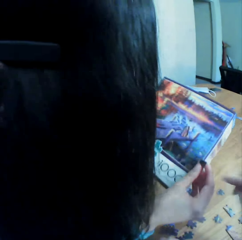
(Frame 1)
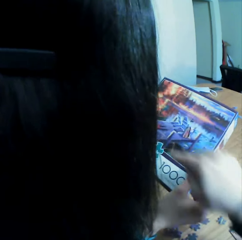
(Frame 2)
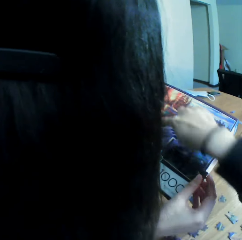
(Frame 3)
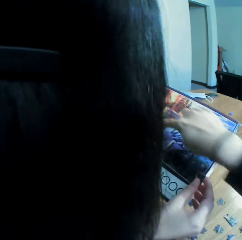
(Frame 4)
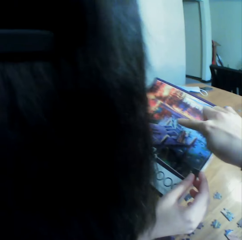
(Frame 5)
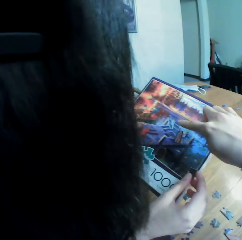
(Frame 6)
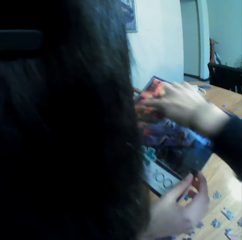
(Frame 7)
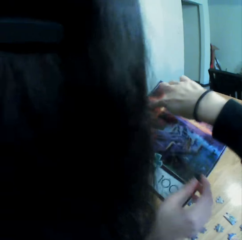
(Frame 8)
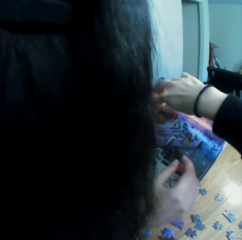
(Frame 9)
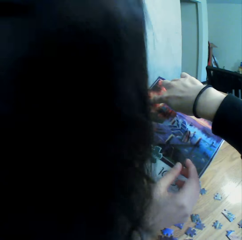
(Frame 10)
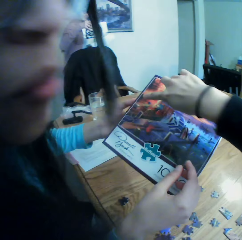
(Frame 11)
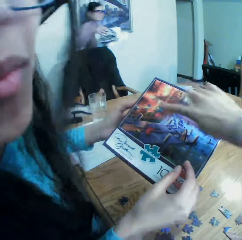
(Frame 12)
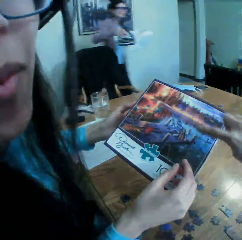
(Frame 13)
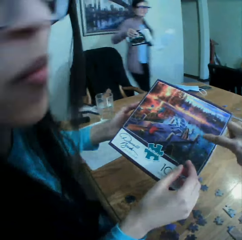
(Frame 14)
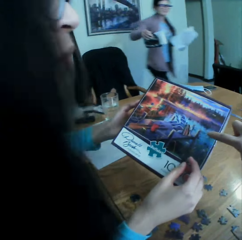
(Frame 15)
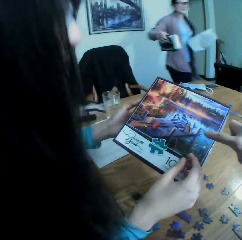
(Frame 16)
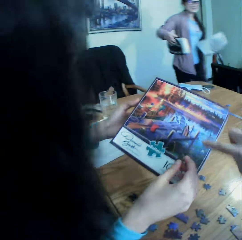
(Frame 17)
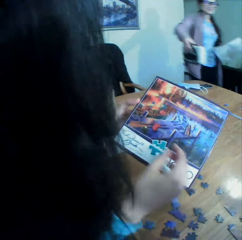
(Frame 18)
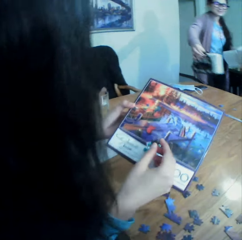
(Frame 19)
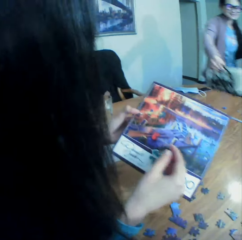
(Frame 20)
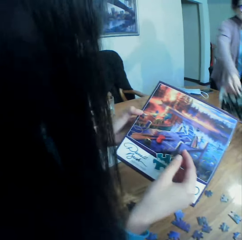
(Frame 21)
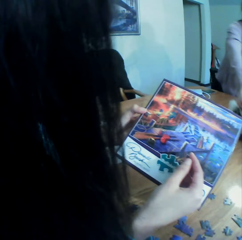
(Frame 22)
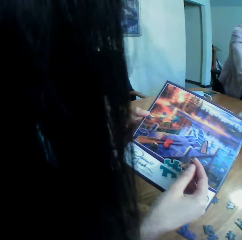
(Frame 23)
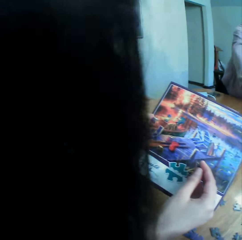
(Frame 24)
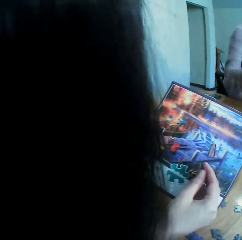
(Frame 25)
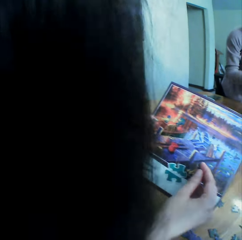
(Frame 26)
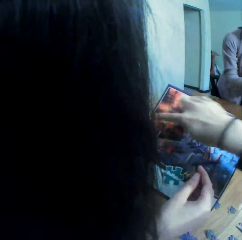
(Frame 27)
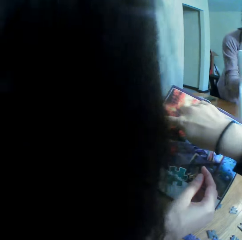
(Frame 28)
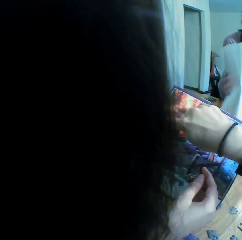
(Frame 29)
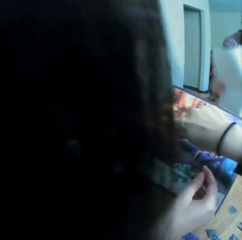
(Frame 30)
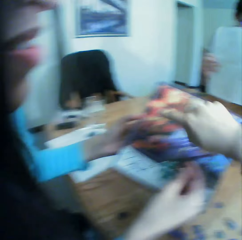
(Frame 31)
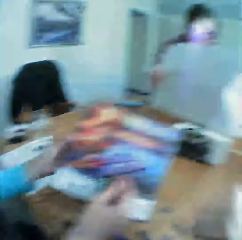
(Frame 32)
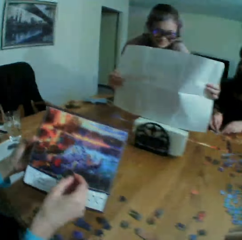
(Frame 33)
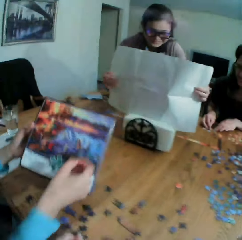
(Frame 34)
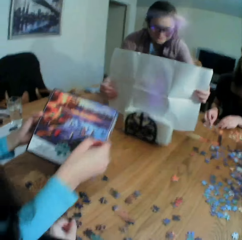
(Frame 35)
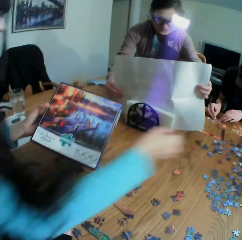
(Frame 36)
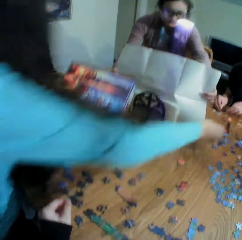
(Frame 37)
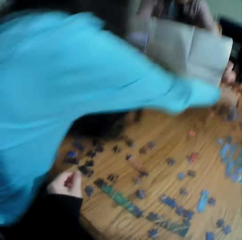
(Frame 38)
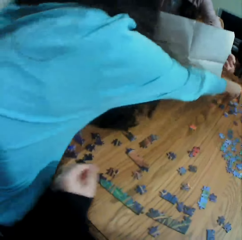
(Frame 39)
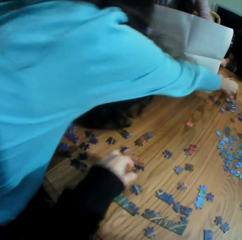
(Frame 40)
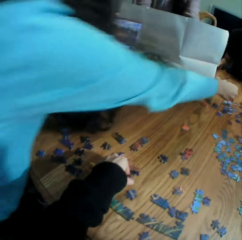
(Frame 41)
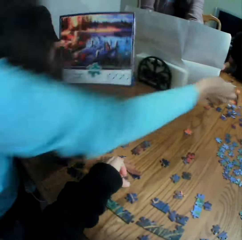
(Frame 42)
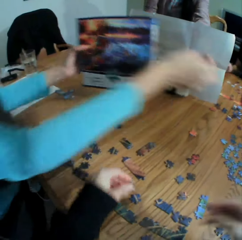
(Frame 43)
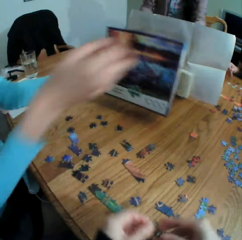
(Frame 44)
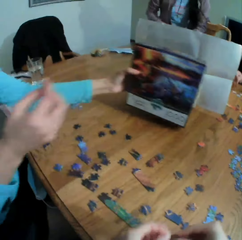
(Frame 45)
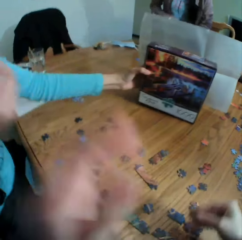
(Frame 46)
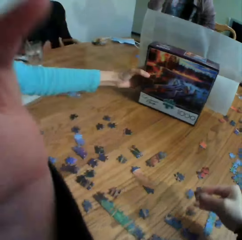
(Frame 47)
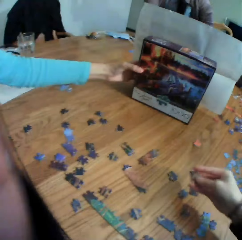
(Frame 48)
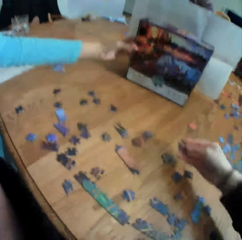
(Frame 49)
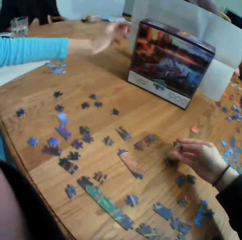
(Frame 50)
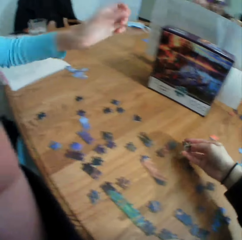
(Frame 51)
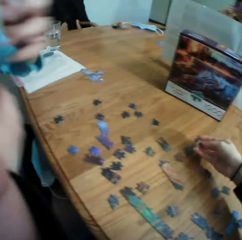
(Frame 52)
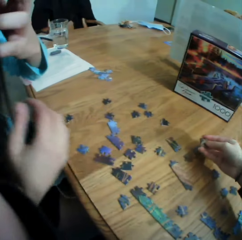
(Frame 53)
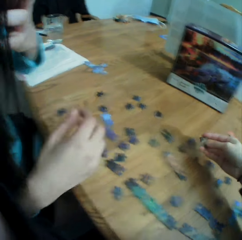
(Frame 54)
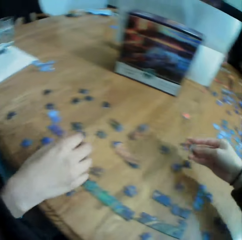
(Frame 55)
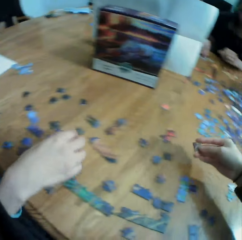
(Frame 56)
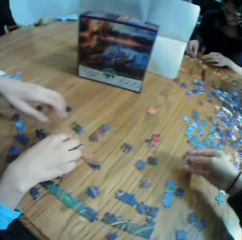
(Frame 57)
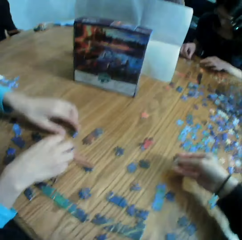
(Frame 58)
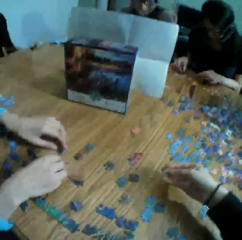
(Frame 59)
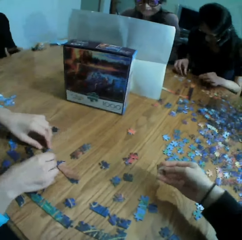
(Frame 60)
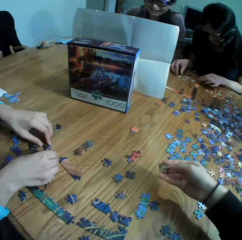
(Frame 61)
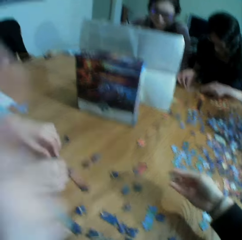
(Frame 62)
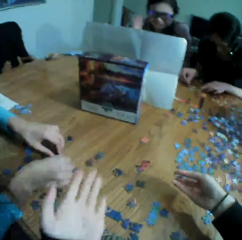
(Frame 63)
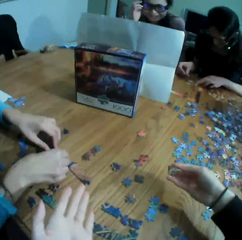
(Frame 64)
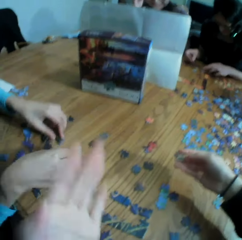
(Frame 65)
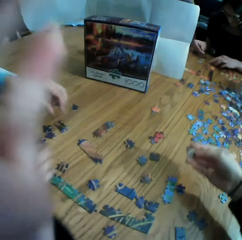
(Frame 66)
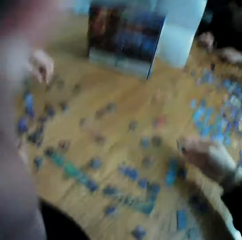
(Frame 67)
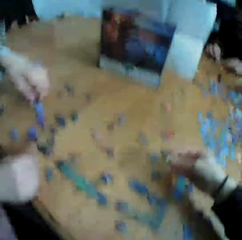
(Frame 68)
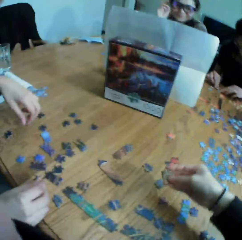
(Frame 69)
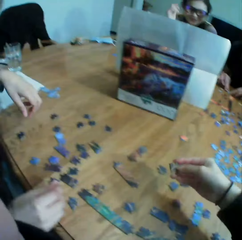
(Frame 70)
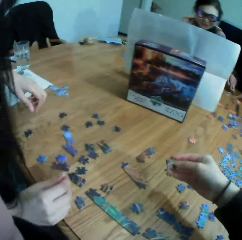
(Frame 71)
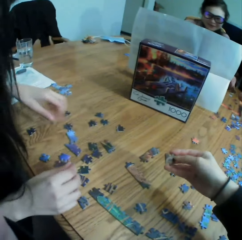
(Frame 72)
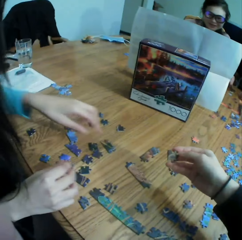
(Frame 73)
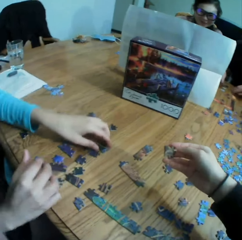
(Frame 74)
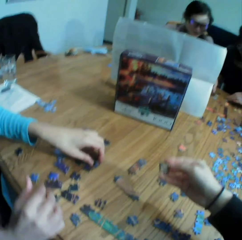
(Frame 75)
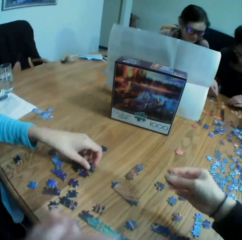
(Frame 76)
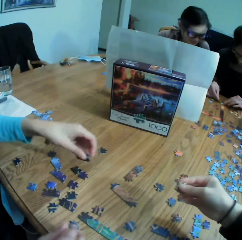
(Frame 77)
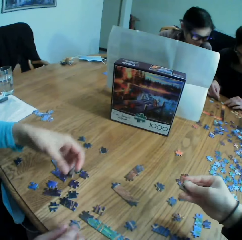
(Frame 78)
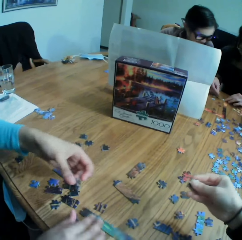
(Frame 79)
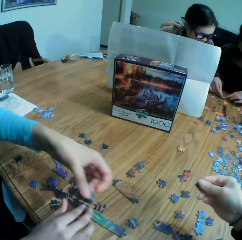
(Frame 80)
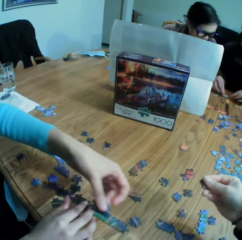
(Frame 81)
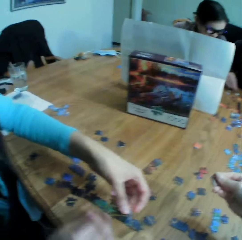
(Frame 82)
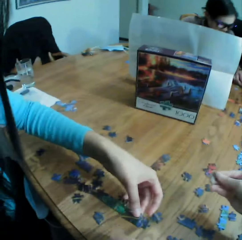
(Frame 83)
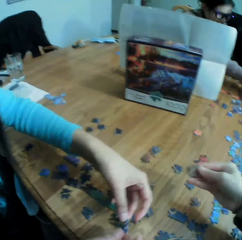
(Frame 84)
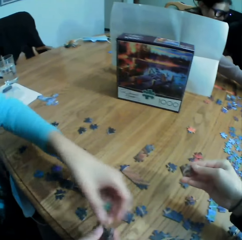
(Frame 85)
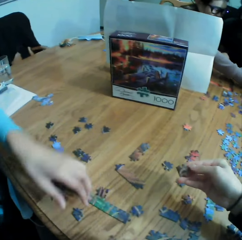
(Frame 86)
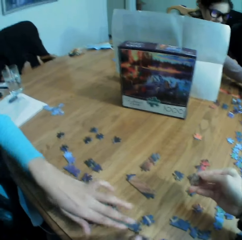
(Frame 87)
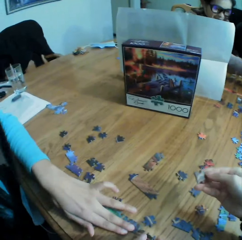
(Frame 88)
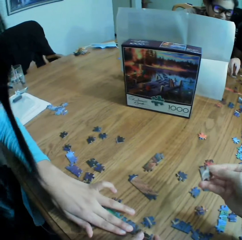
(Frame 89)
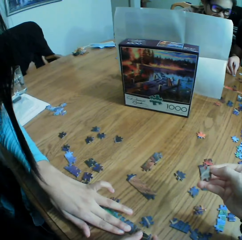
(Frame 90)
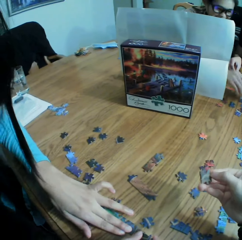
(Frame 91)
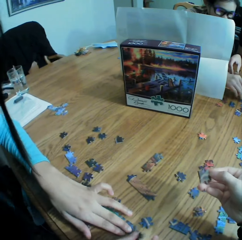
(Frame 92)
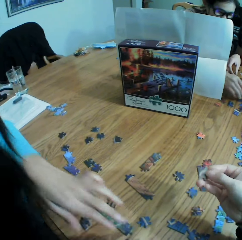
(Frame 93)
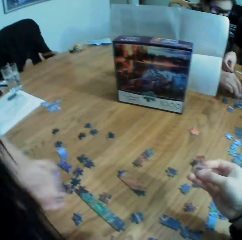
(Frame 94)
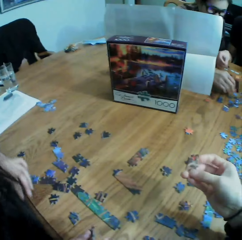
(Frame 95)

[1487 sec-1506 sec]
The camera wearer points at the box. A lady checks the jigsaw puzzle box. The camera wearer checks the jigsaw puzzle box. A woman looks at the camera wearer. The camera wearer points at the box. They look at another woman. They pick up a puzzle. They adjust the camera. They look at the puzzle. They converse with the colleagues. They move the left hand. They move the hand on the table. They laugh at the first woman. They look at the puzzle on the hand.

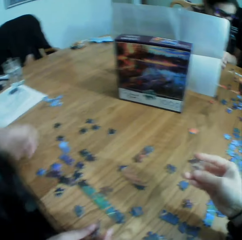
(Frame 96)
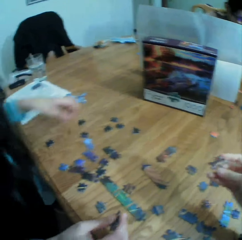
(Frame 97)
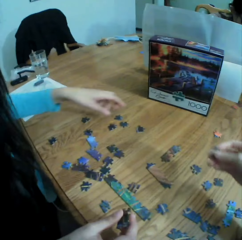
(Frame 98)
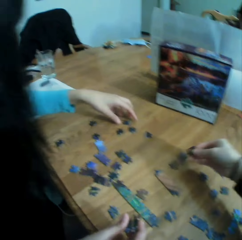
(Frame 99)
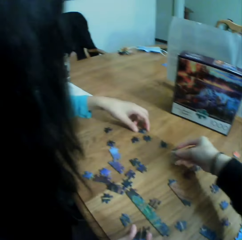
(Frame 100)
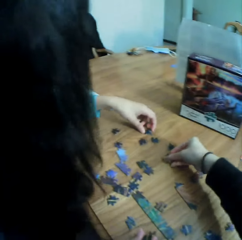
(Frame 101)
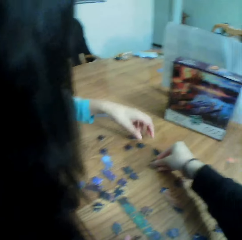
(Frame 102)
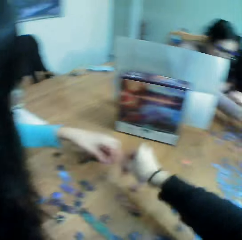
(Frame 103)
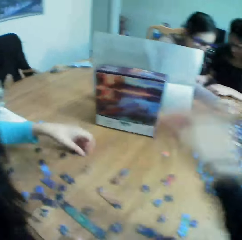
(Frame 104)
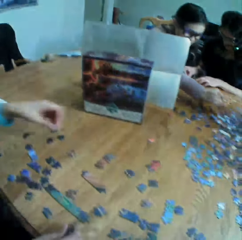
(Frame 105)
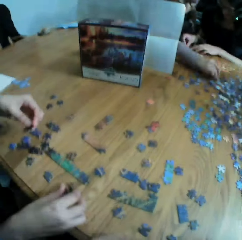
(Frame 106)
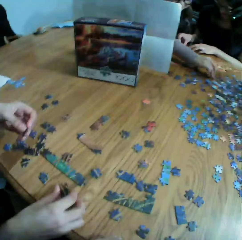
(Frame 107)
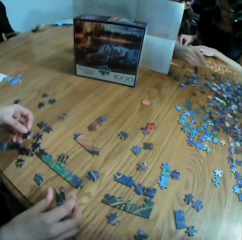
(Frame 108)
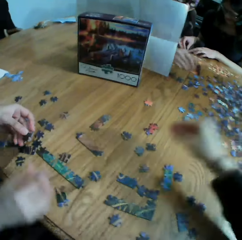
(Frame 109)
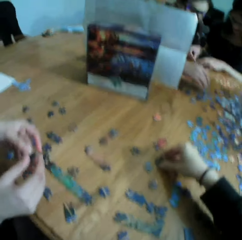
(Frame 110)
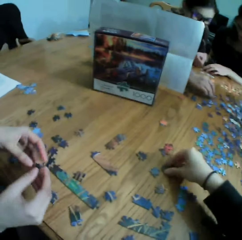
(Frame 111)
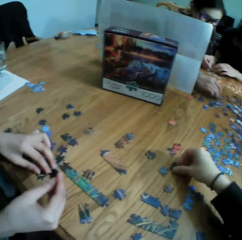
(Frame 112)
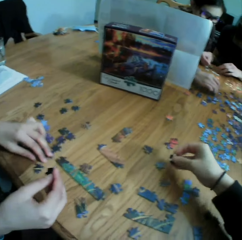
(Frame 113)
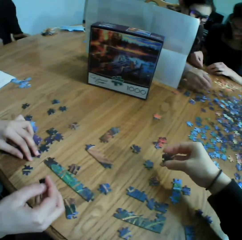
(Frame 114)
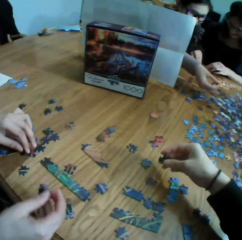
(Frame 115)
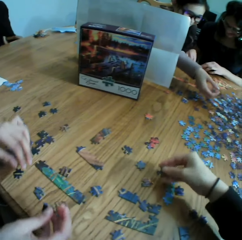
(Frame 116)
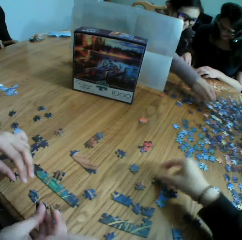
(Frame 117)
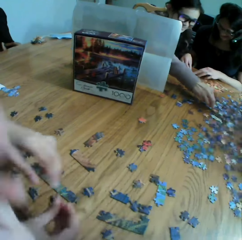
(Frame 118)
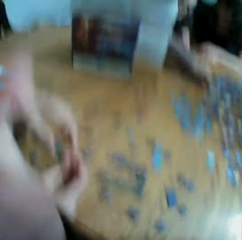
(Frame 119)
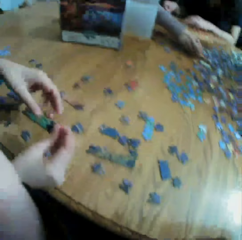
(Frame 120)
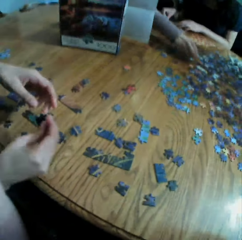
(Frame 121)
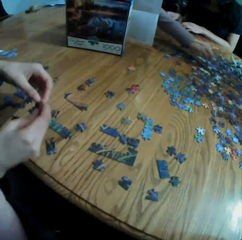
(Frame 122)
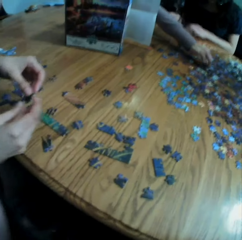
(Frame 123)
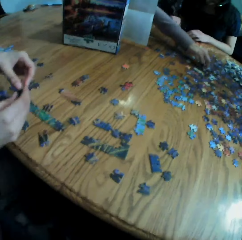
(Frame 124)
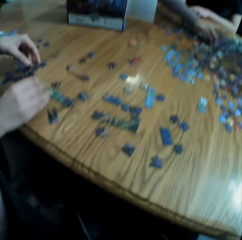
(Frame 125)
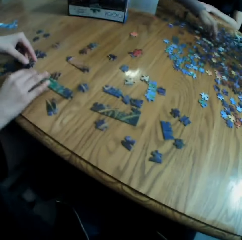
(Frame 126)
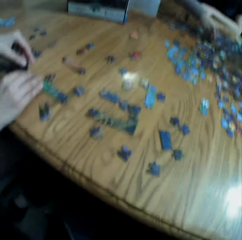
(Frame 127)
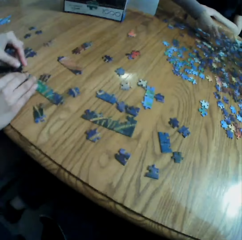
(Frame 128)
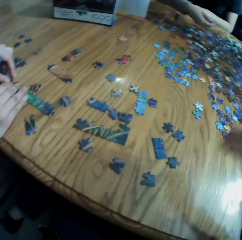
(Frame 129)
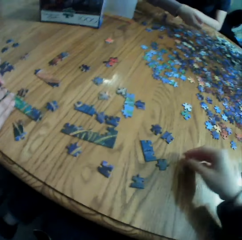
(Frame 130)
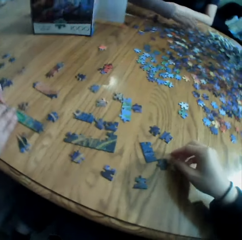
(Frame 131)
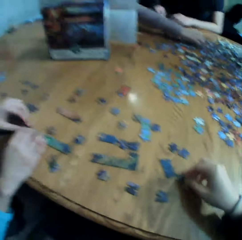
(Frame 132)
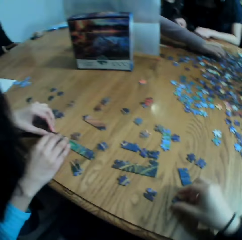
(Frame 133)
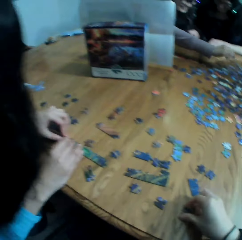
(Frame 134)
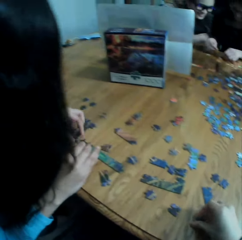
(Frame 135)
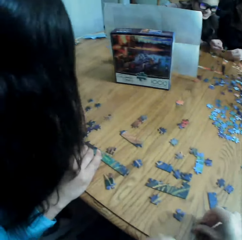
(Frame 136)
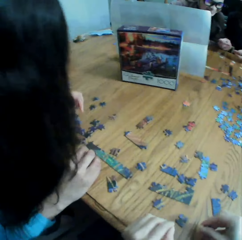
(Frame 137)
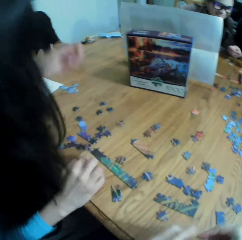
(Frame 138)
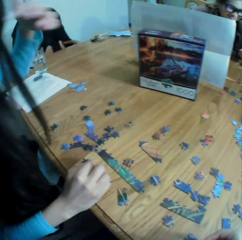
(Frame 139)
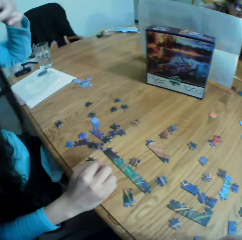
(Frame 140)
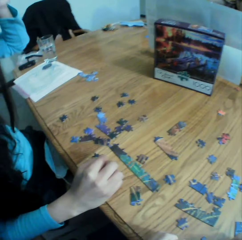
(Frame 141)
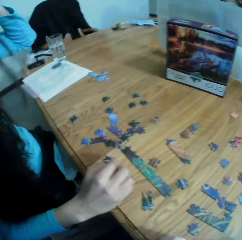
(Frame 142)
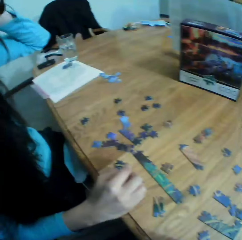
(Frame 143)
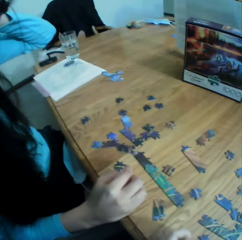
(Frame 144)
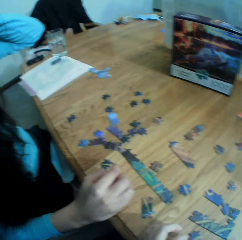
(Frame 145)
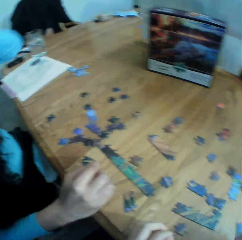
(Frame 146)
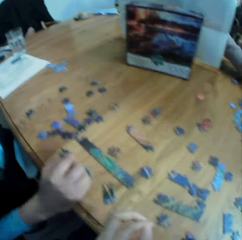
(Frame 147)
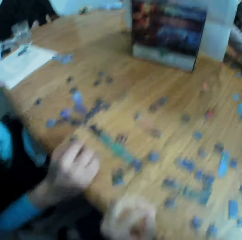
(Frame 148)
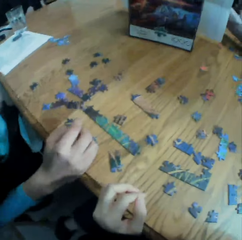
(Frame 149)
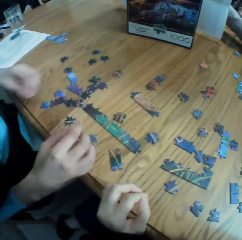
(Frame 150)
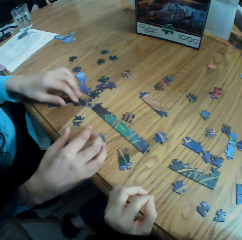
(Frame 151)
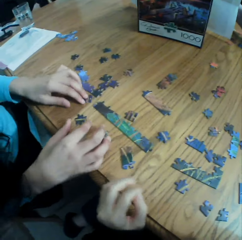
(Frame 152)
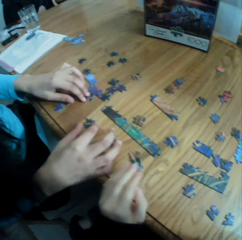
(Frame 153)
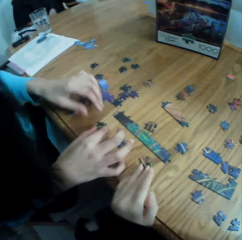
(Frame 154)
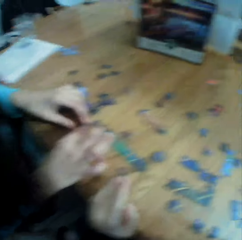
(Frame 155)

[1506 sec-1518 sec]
The camera wearer plays the jigsaw puzzle with a lady. They put the puzzle on the table. They look at the table. They take a puzzle. They adjust the camera. They talk to the colleagues. They take the puzzle. They move the puzzle on the table. They put the puzzle on the left hand.
